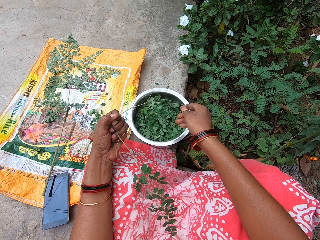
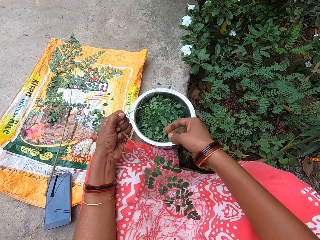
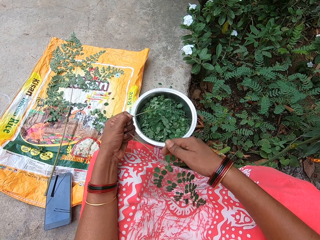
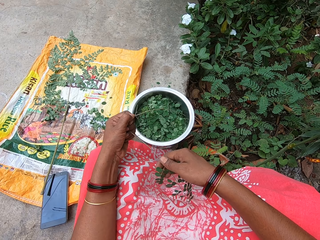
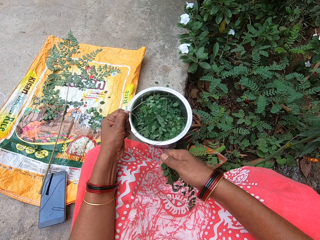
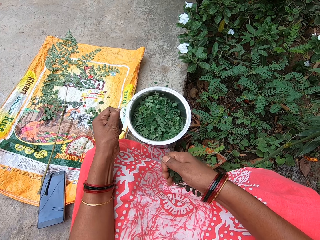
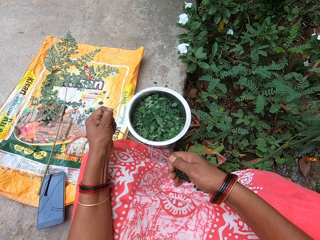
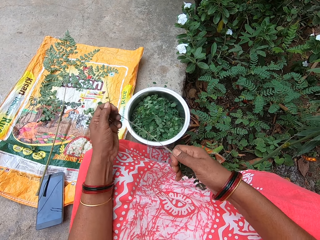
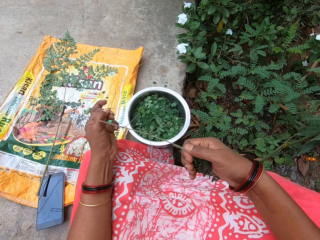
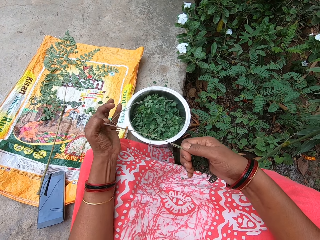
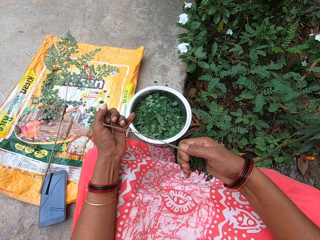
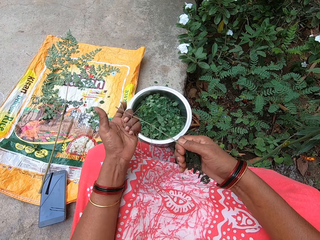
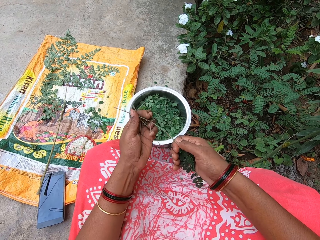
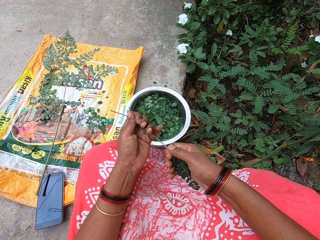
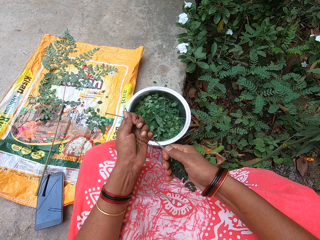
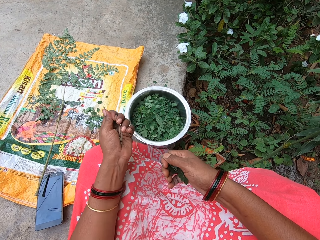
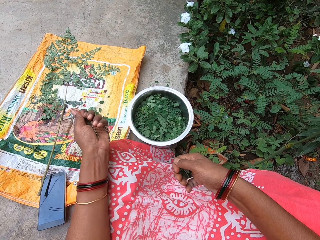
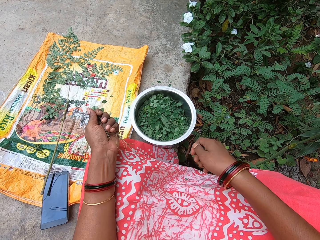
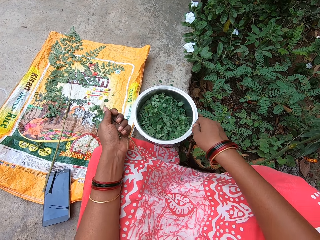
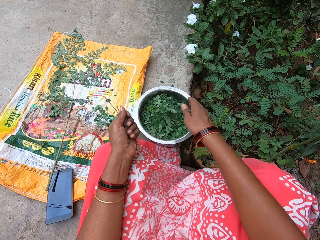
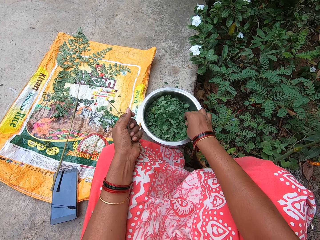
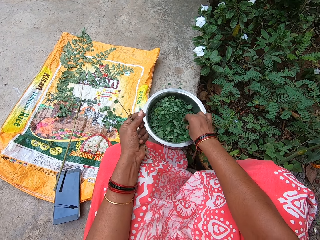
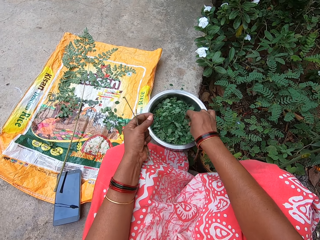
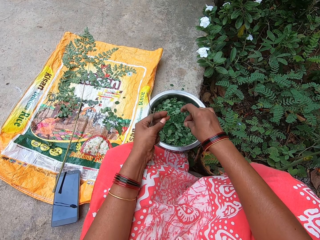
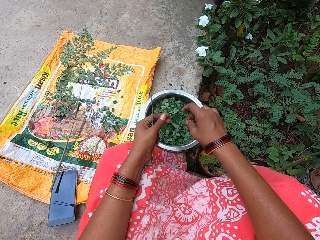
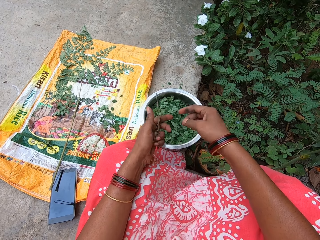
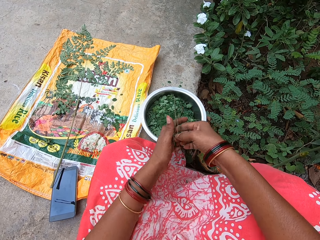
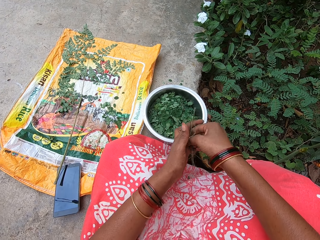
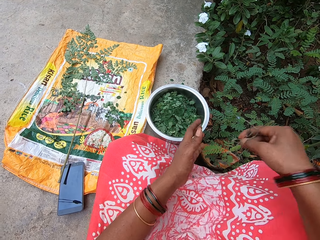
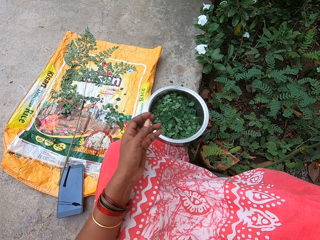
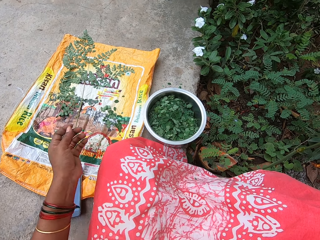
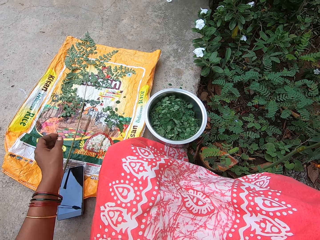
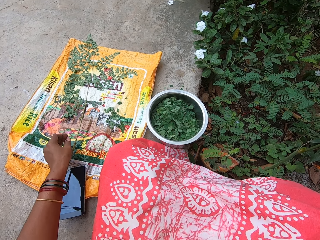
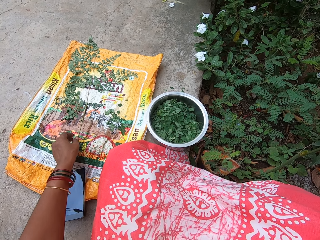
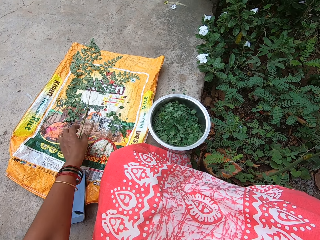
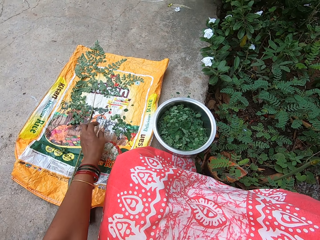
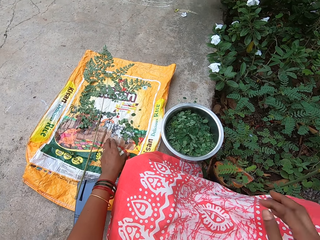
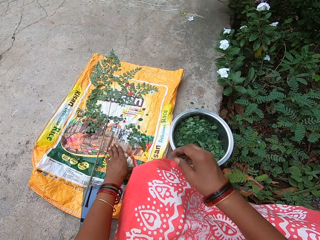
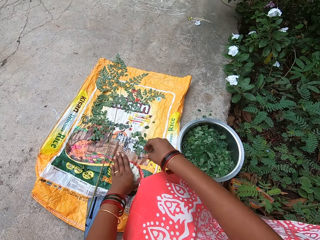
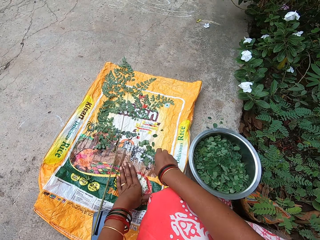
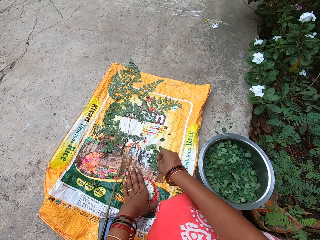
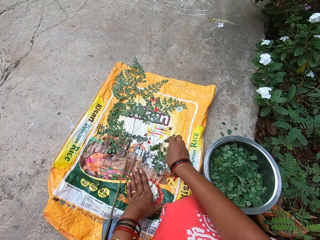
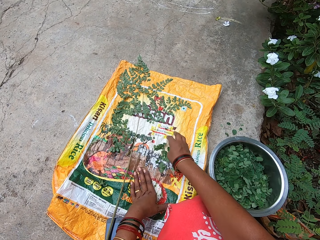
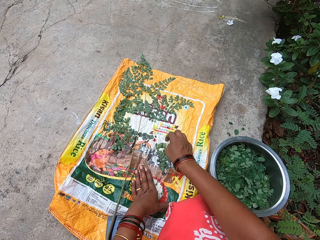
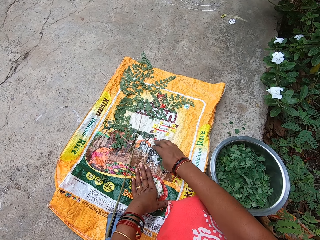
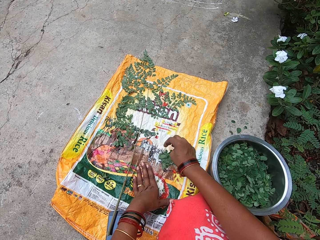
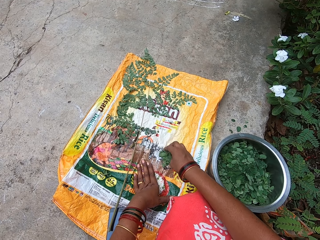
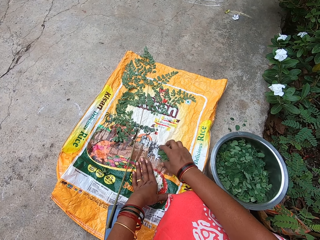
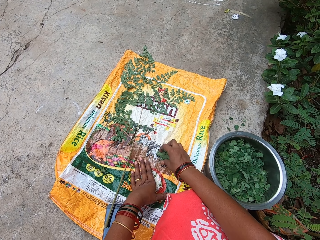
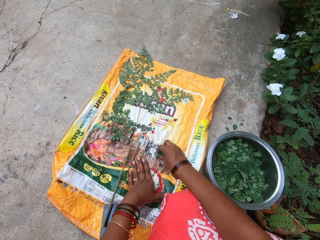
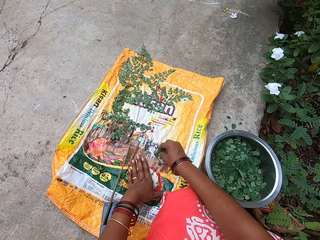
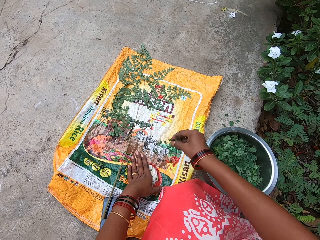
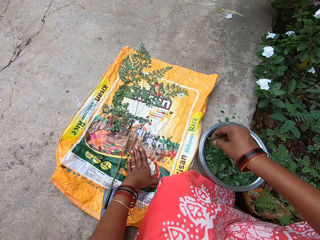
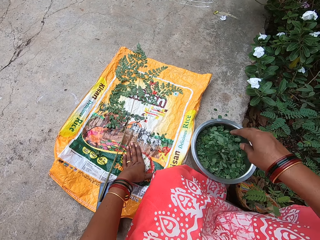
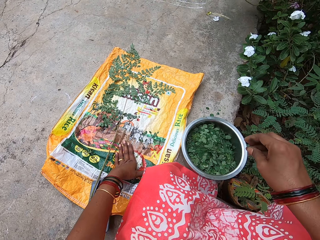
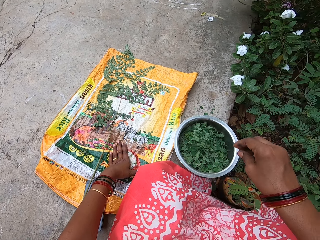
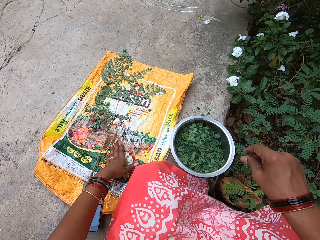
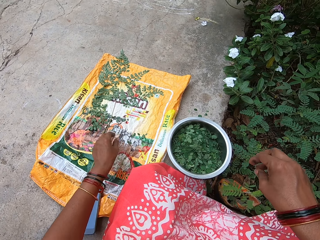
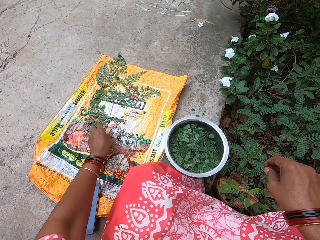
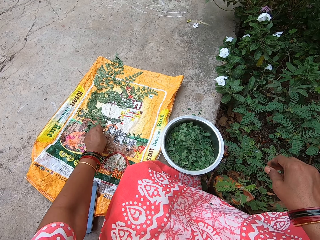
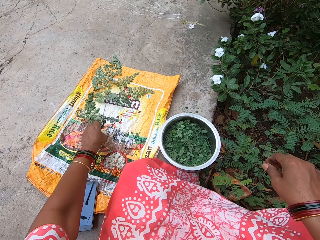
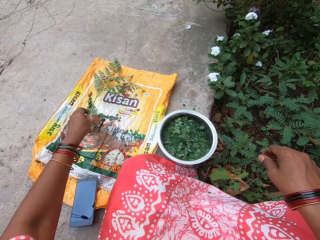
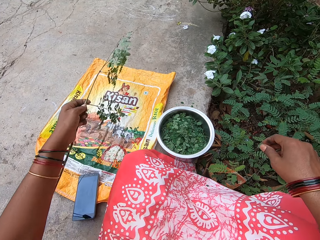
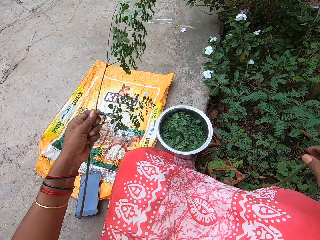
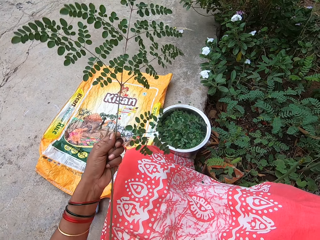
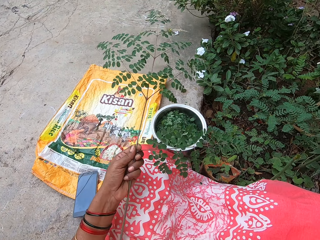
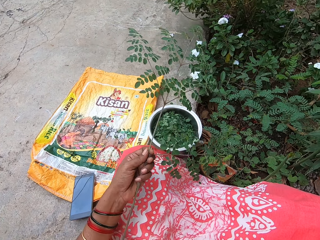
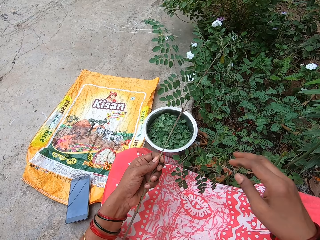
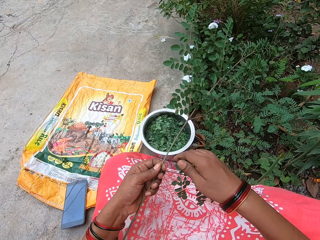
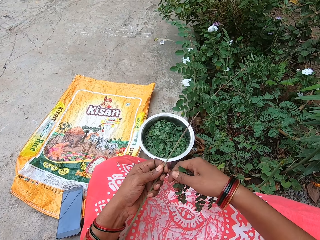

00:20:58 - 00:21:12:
The camera wearer removes leaves from the branch in her left hand with her right hand. She drops the leaves into the bowl on the ground with her right hand. She picks a petiole from the bowl on the ground with her right hand. She passes the branch from her left hand to her right hand. She tosses the branch and the petiole away to the field with her right hand. She puts her left hand on the plastic bag on the ground. She gathers leaves on the plastic bag with her right hand. She takes the leaves from the plastic bag with her right hand. She drops the leaves into the bowl on the ground with her right hand. She takes a plant from the plastic bag on the ground with her left hand.

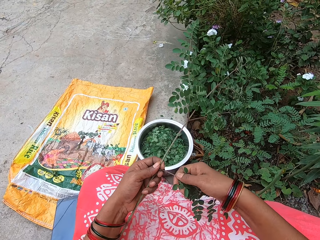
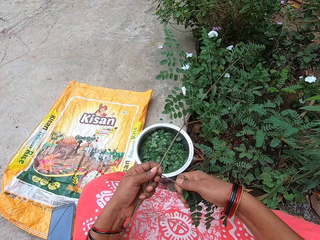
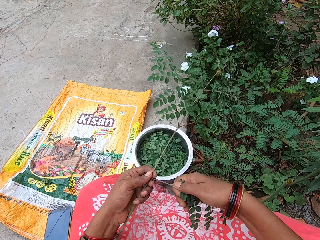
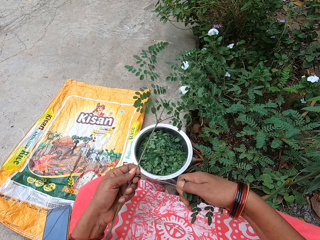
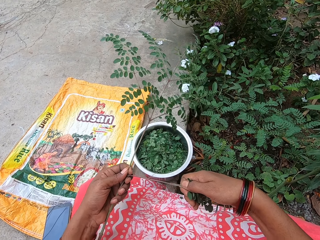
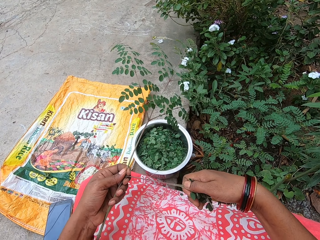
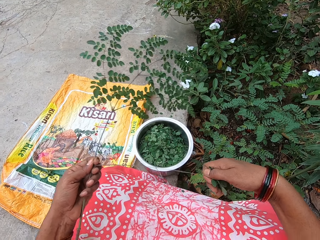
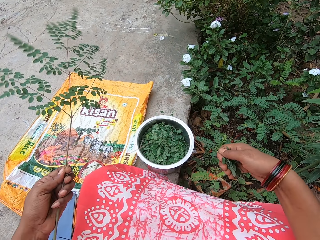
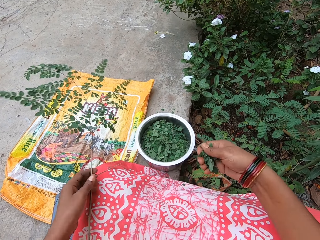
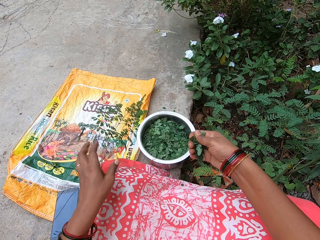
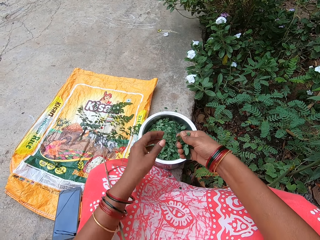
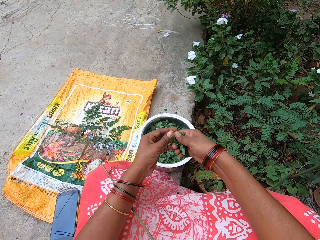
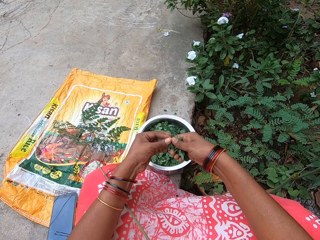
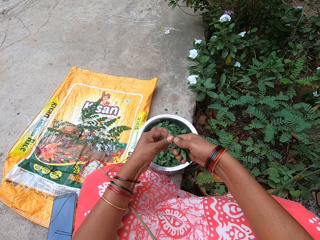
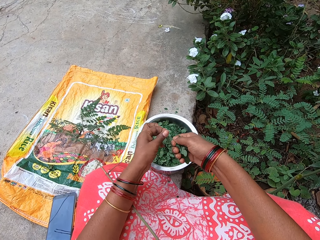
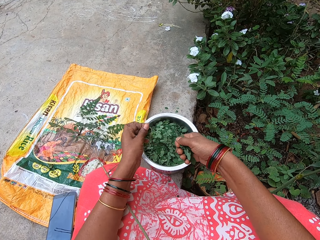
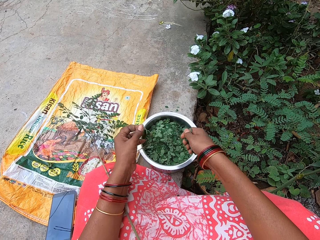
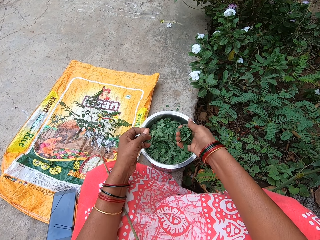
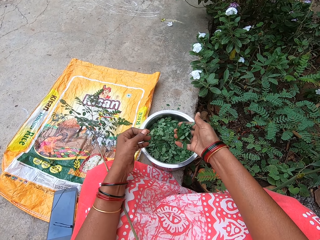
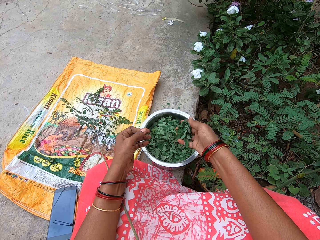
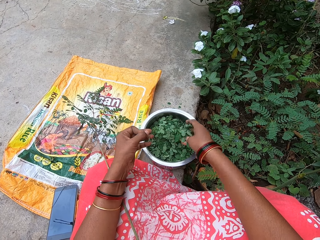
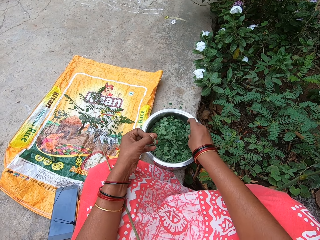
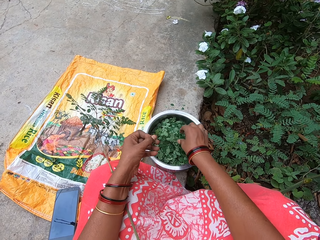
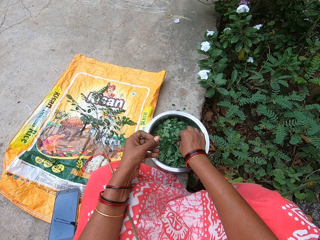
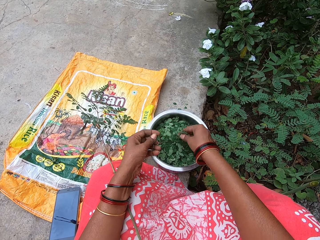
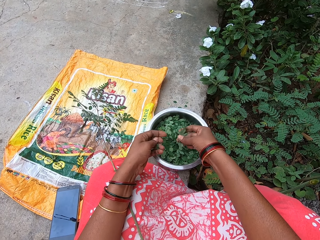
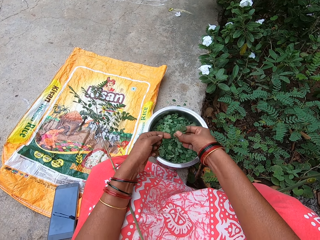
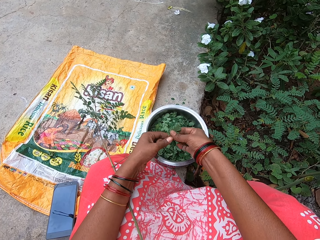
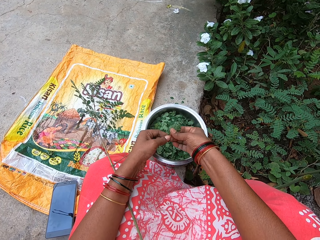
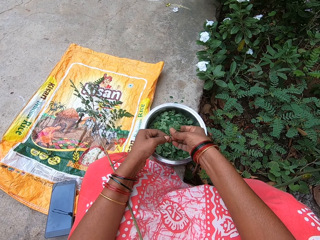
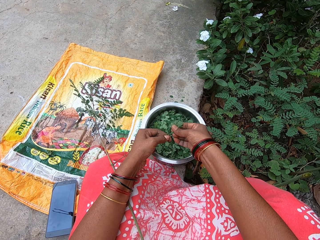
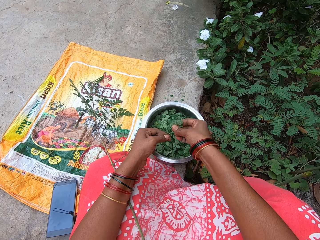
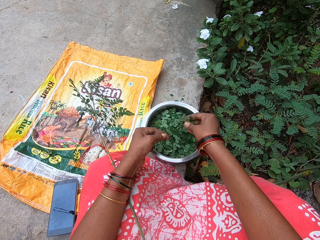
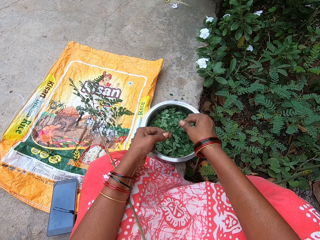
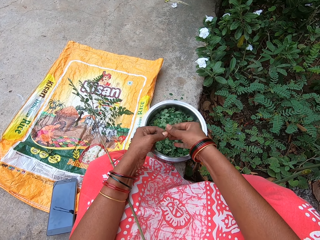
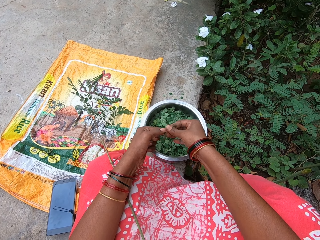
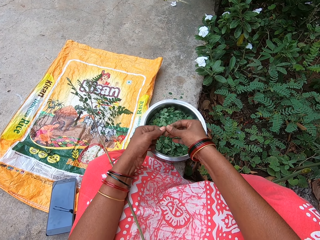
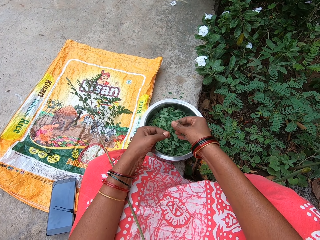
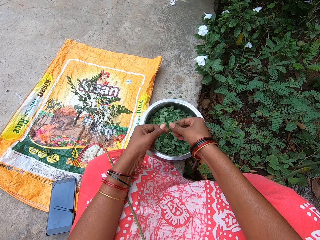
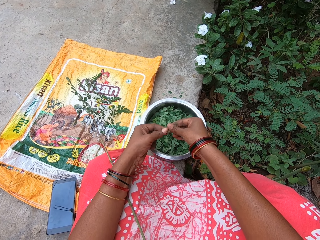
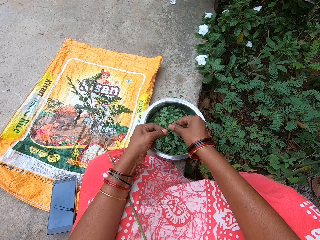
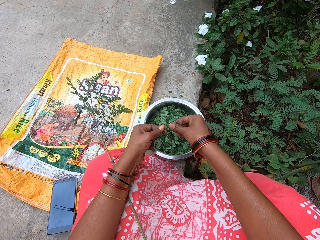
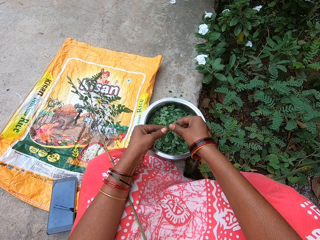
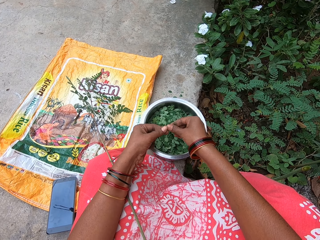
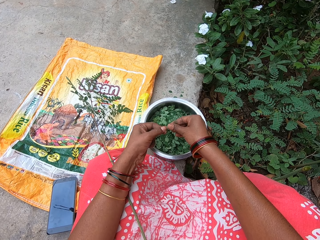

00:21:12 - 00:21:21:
The camera wearer removes leaves from the branch in her left hand with her right hand. She drops the plant on her lap with her left hand. She pulls out the petiole from the leaves in her right hand with her left hand. She drops the leaves into the bowl on the ground with her right hand. She picks a petiole from the bowl on the ground with her right hand. She holds the petiole in her right hand with her left hand. She removes leaves from the petiole in her left hand with her right hand. She drops the leaves into the bowl on the ground with her right hand. She removes leaves from the petiole in her left hand with her right hand. She cuts stalks on the leaves.
